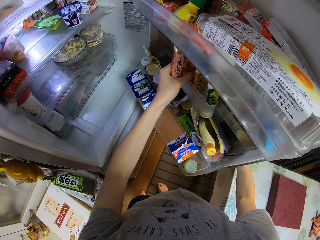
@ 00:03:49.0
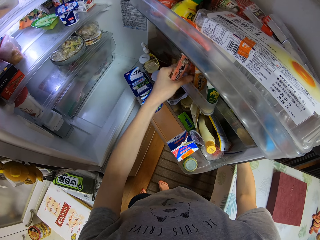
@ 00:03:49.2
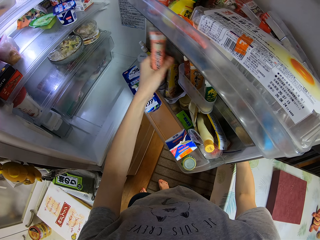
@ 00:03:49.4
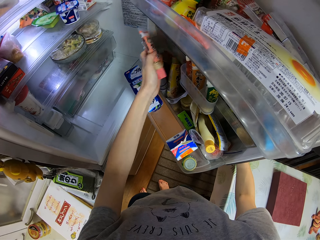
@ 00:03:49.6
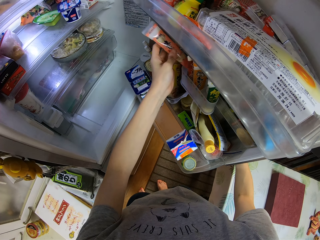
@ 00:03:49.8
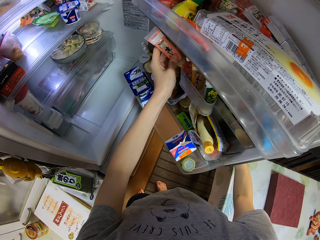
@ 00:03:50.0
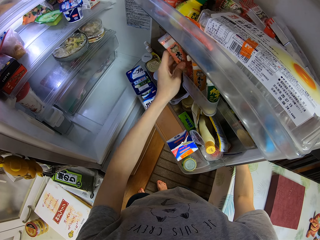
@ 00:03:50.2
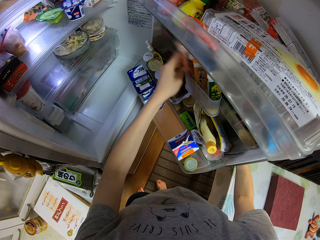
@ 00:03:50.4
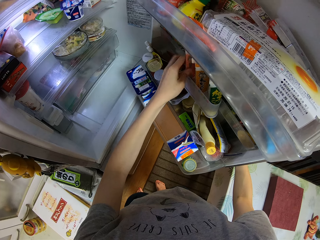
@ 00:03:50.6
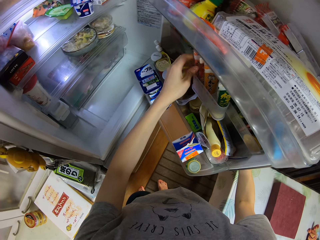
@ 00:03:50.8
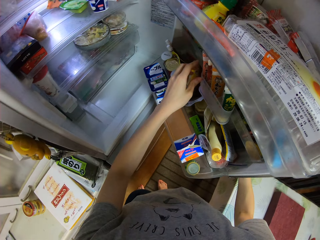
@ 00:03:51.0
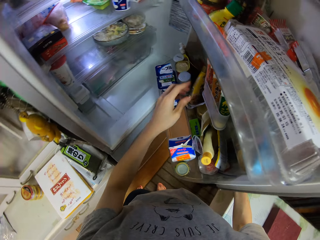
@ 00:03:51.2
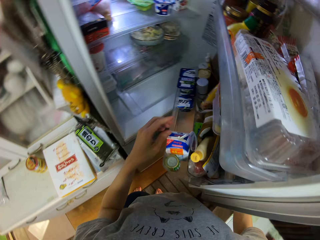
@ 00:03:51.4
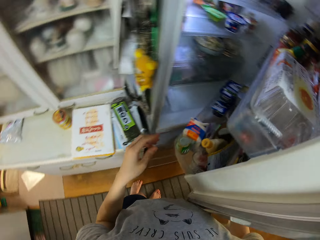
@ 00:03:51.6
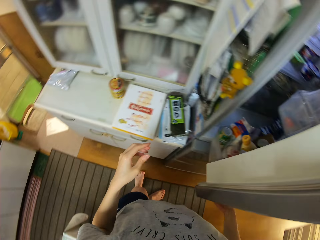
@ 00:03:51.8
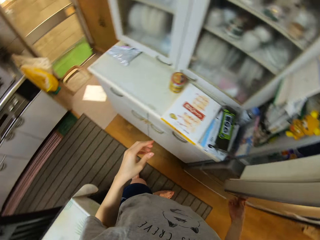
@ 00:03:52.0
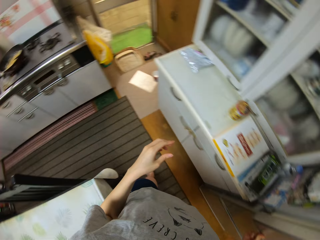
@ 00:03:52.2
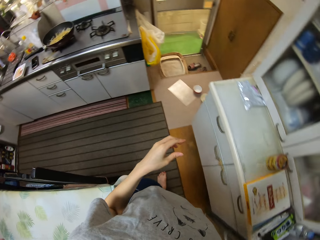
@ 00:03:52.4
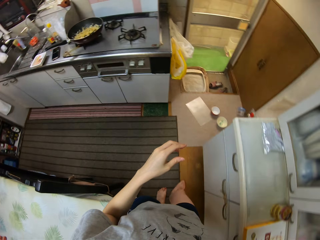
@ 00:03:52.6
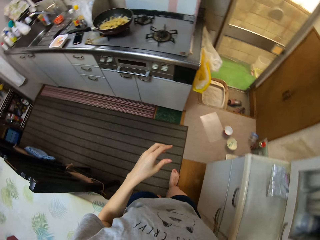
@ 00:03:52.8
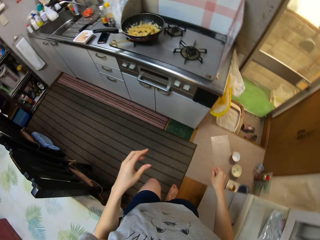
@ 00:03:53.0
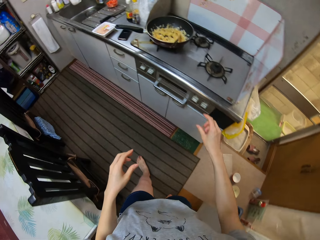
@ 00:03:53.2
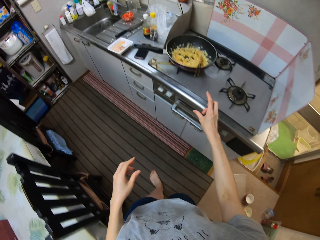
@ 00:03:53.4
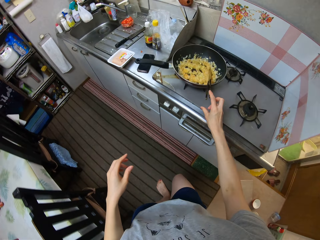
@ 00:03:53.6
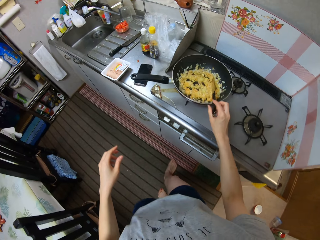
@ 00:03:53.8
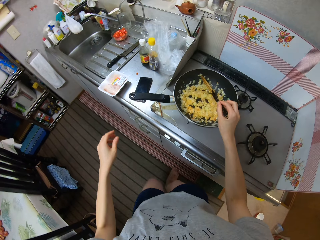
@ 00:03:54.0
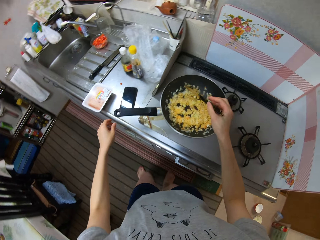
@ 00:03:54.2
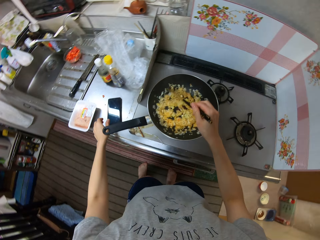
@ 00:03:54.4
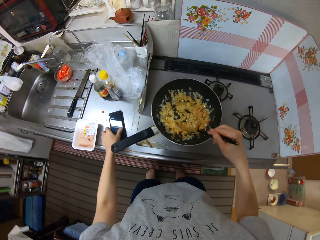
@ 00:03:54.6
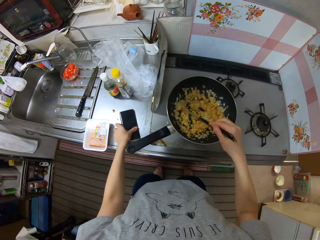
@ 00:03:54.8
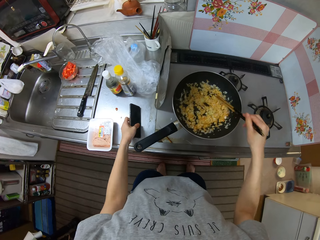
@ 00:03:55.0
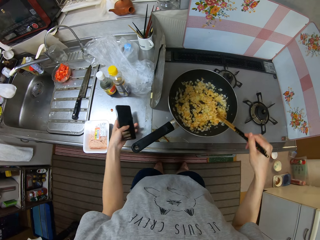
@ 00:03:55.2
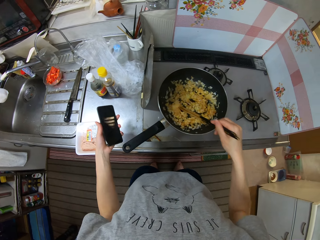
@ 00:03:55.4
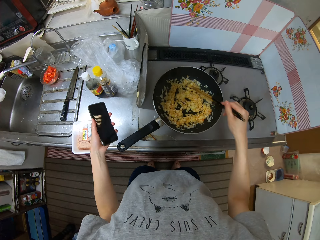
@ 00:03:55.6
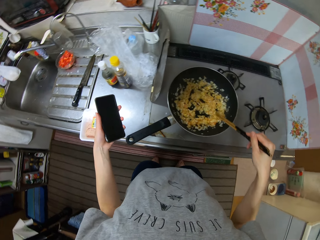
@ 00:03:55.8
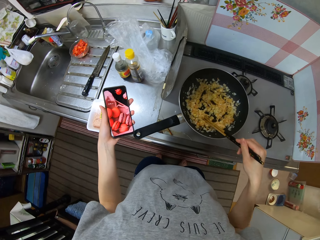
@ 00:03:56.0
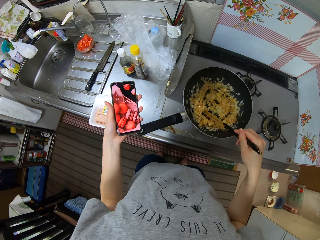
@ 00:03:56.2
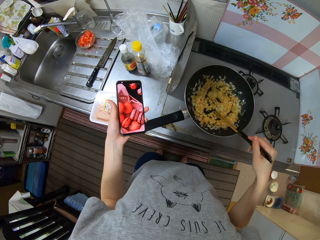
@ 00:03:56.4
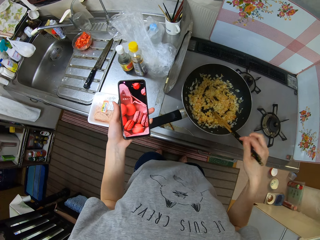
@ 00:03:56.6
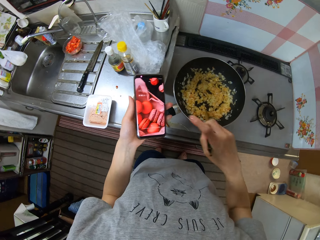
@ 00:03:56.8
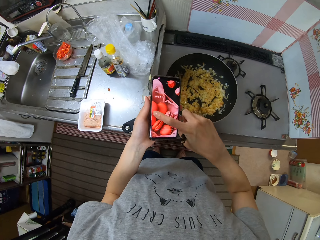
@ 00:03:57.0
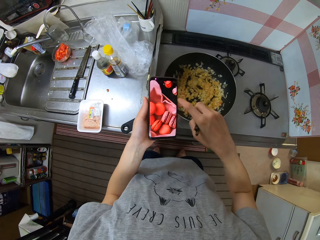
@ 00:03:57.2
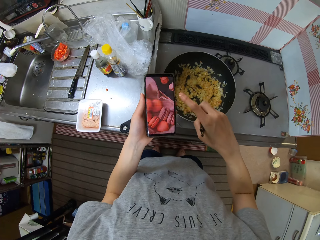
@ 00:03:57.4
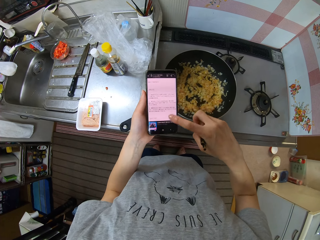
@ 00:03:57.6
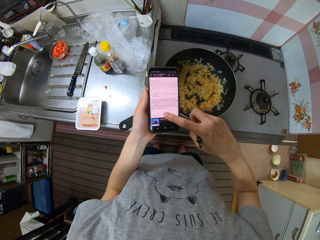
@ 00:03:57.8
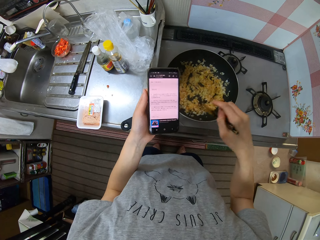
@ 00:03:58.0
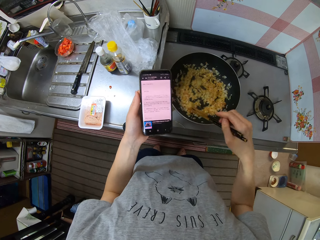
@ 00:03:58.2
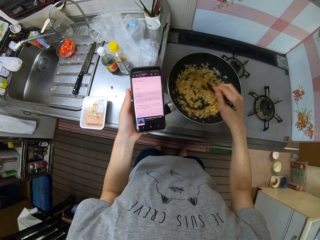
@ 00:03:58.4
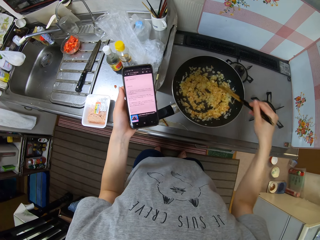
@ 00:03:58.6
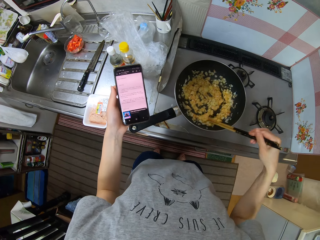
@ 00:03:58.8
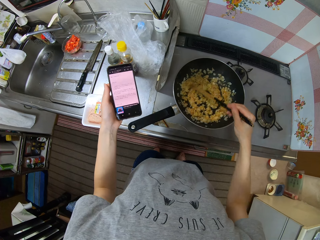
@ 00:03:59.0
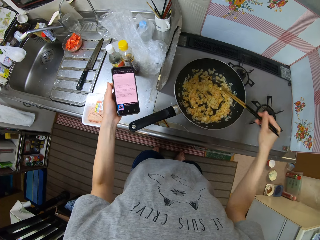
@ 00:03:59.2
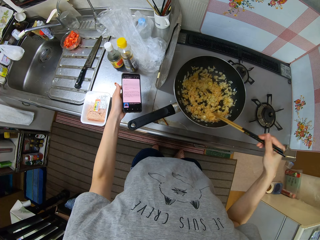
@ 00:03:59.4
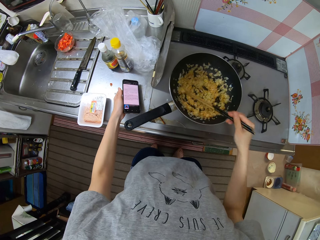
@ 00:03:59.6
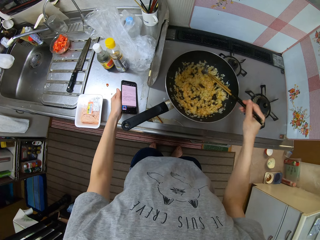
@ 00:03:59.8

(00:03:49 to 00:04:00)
The camera wearer puts the tube into the fridge. They close the fridge and walk around. They take the chopsticks. They stir the onions with the chopsticks. They pick up the phone from the counter. They operate the phone. They press the phone. They stir the pan with the chopsticks.

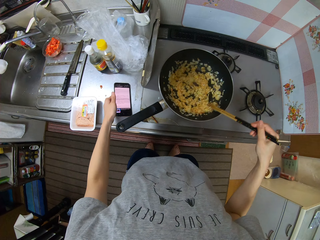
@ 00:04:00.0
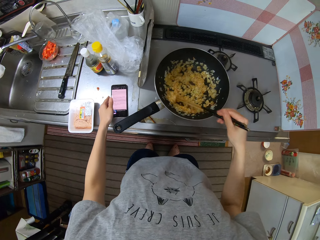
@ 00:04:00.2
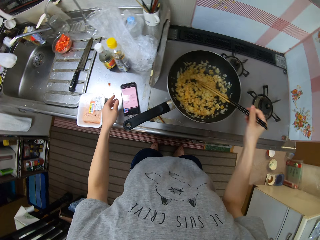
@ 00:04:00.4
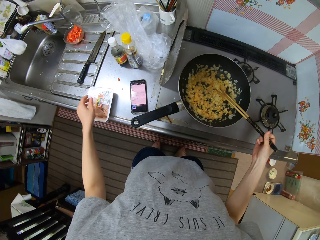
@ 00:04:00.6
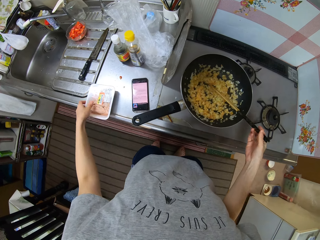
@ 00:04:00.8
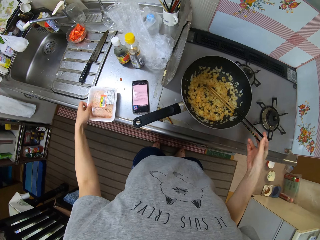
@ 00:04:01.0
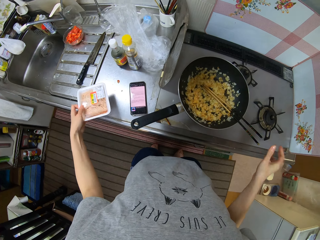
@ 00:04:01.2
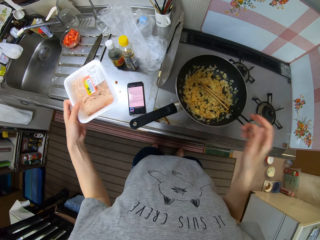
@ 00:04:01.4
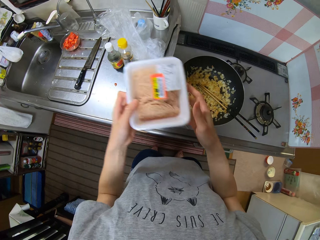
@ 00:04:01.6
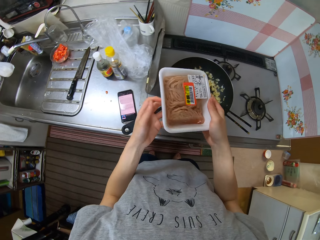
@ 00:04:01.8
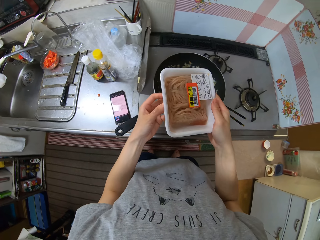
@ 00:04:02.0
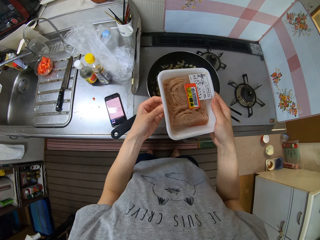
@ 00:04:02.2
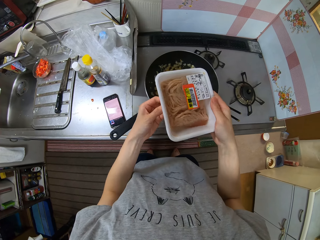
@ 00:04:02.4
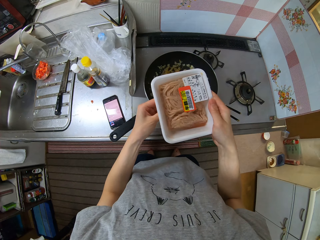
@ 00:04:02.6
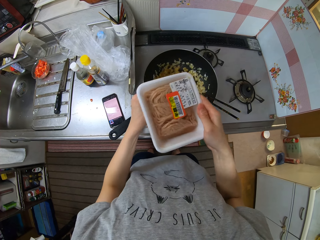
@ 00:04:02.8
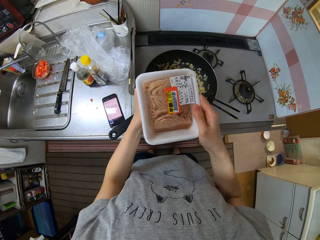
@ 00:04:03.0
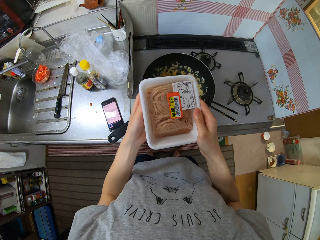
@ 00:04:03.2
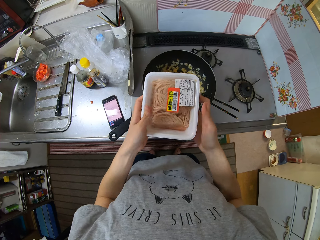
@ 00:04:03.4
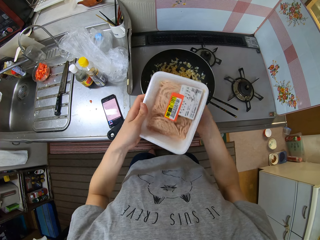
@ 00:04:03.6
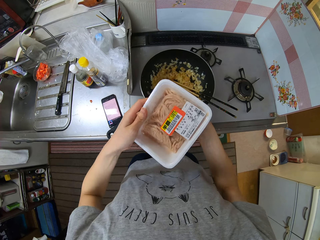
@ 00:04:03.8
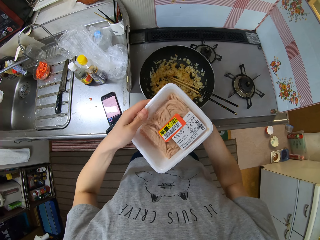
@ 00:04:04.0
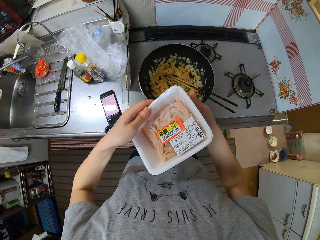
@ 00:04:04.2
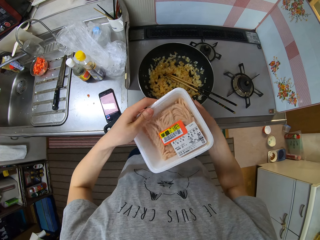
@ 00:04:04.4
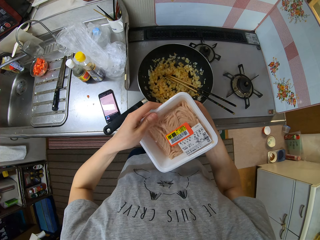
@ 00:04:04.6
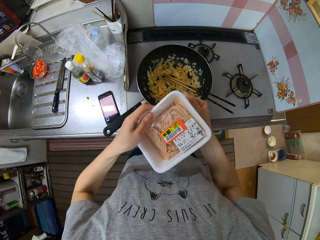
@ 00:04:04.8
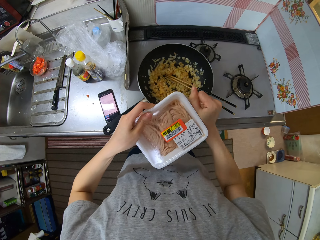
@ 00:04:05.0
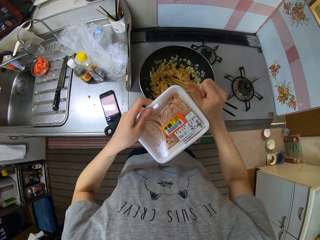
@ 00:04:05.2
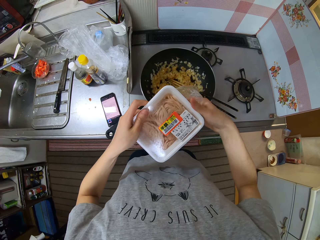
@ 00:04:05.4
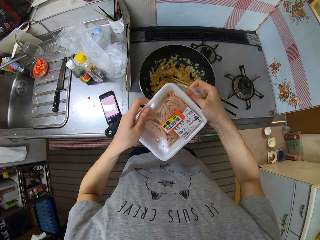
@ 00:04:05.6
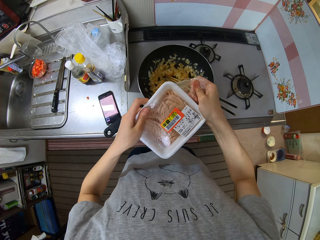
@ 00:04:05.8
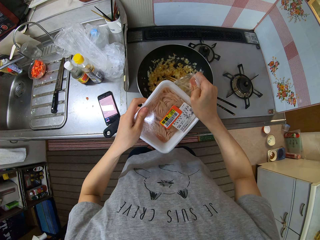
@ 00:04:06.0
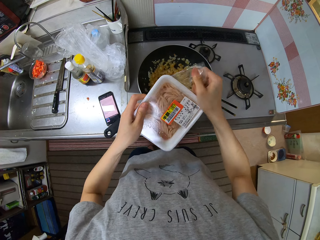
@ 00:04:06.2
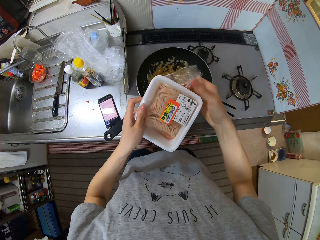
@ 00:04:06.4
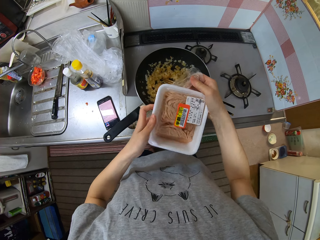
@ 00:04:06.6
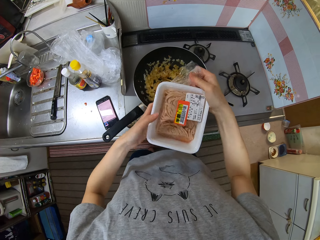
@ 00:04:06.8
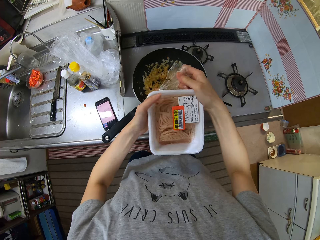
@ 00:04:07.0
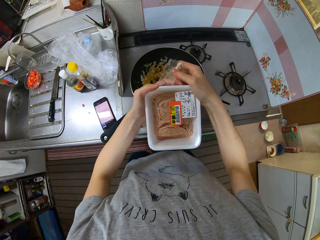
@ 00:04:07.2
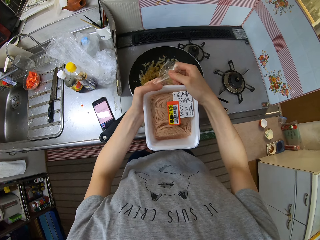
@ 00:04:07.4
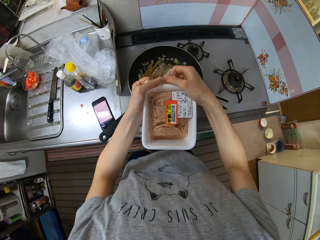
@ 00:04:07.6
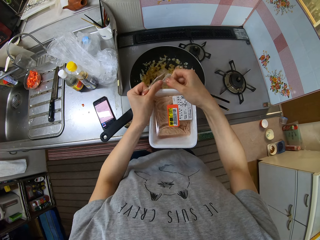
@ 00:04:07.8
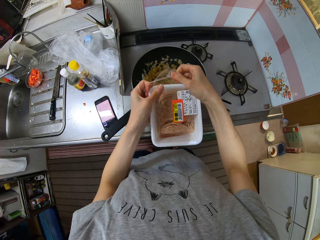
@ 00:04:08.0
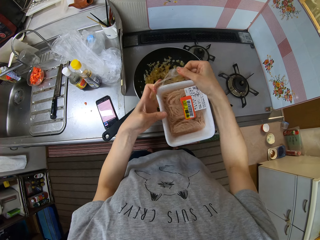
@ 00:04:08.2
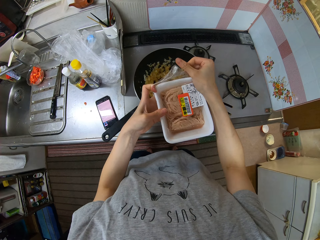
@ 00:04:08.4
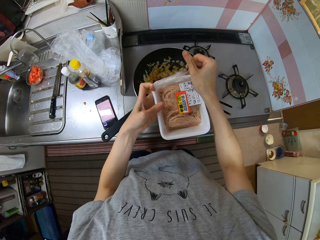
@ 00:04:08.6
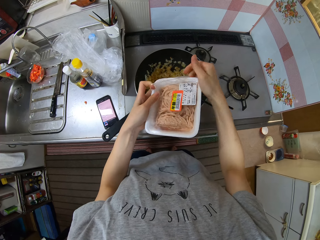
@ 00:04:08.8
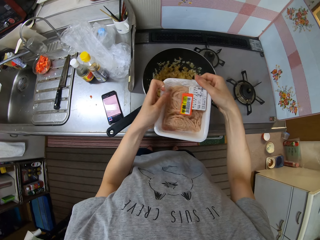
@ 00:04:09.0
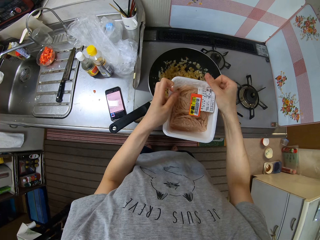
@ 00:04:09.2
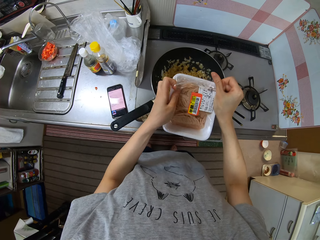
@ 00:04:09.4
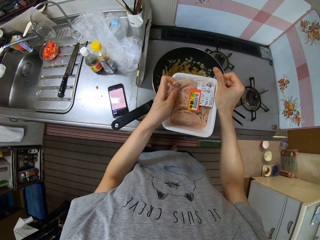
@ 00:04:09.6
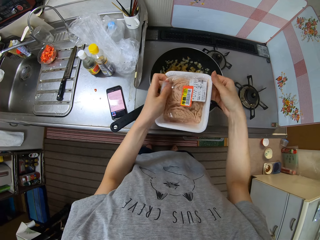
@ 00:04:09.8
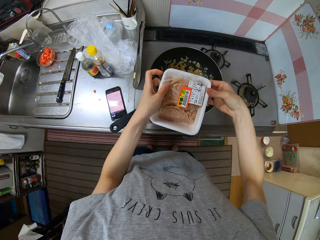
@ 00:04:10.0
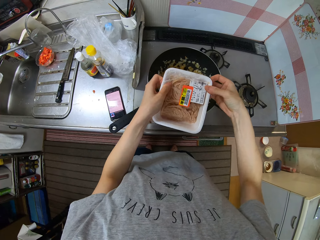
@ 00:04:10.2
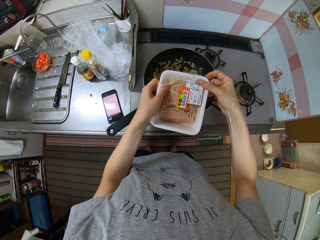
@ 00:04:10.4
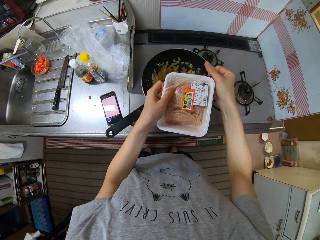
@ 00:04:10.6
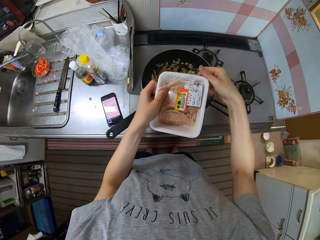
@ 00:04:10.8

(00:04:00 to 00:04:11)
The camera wearer drops the phone on the counter. They take a container or pack. They carry the pack from the counter. They unwrap the container.
